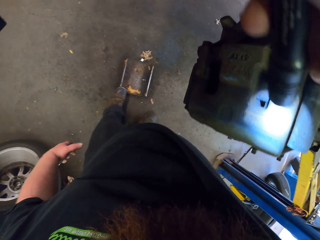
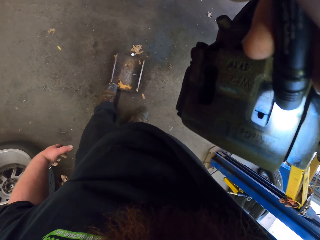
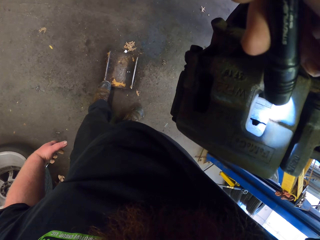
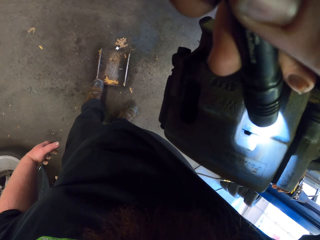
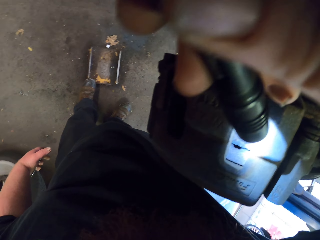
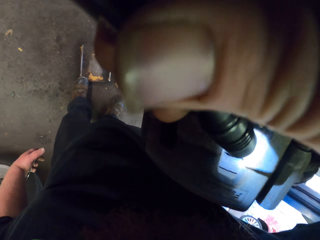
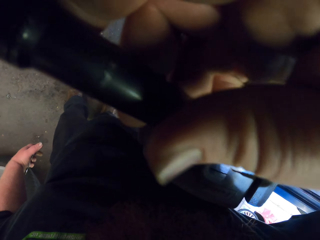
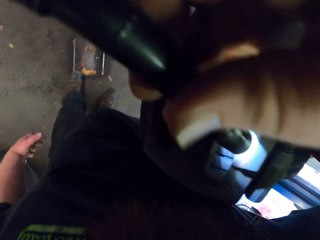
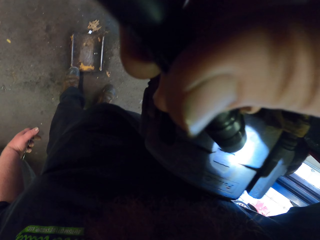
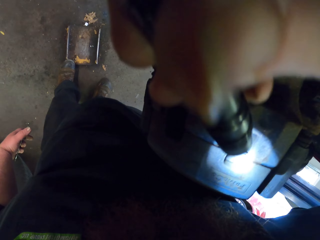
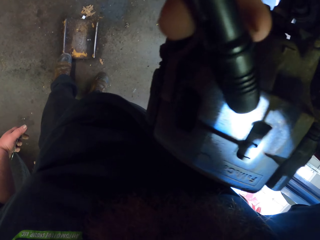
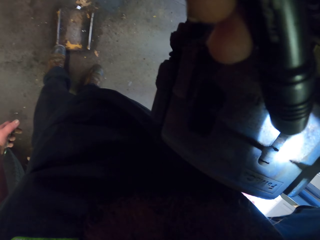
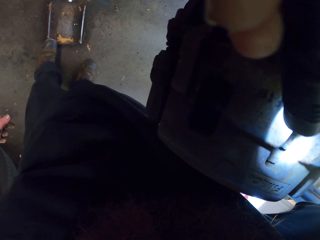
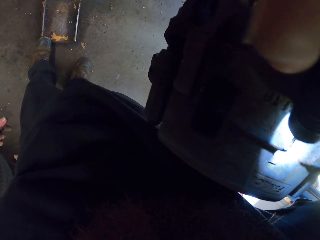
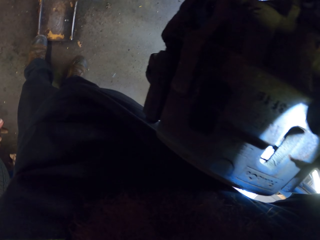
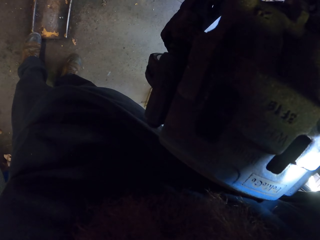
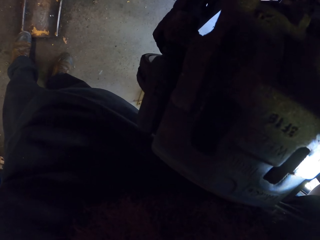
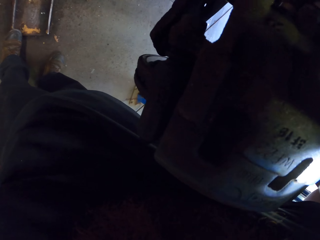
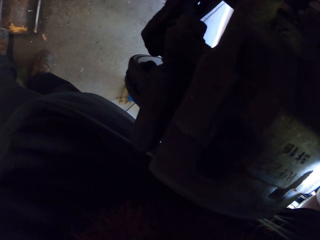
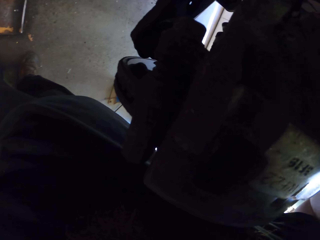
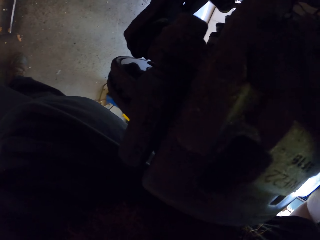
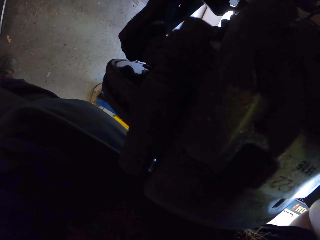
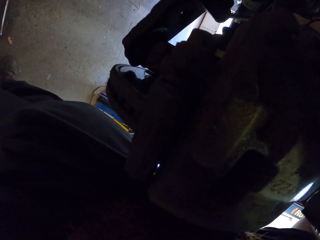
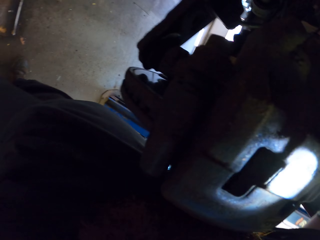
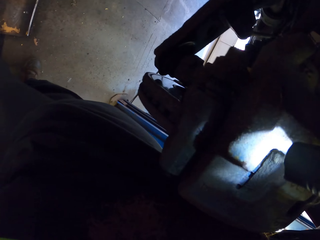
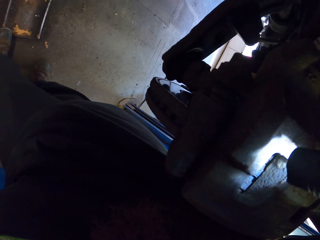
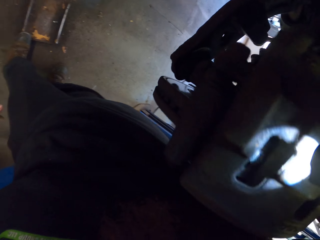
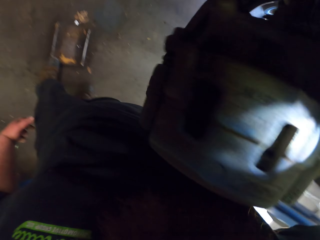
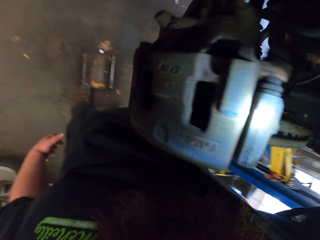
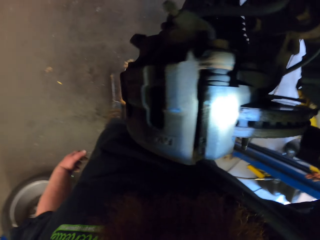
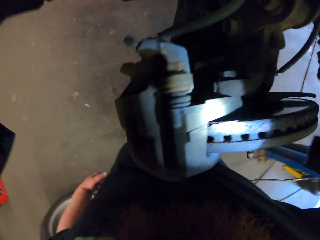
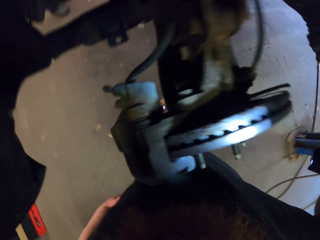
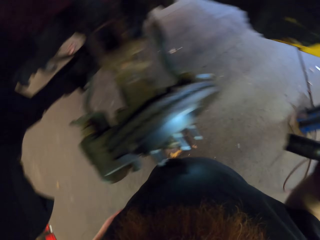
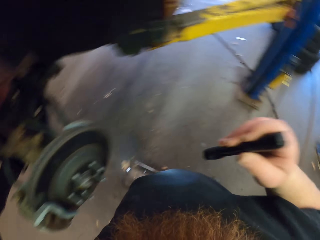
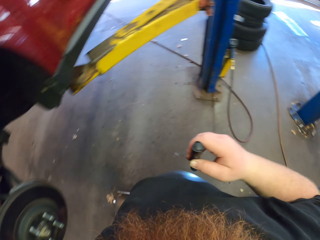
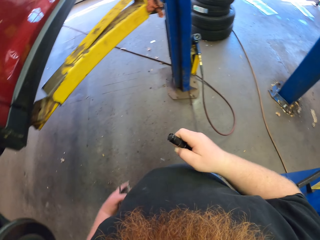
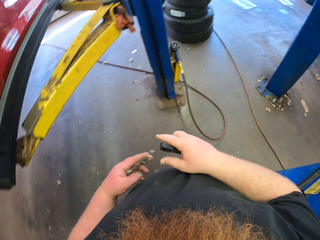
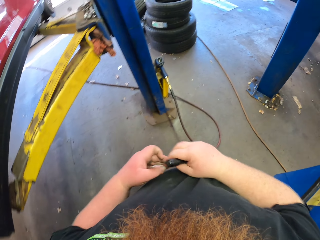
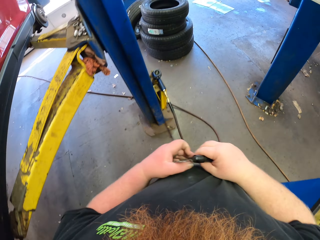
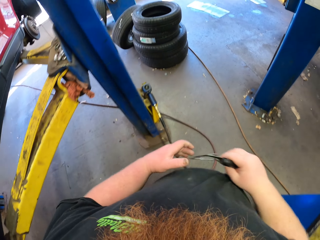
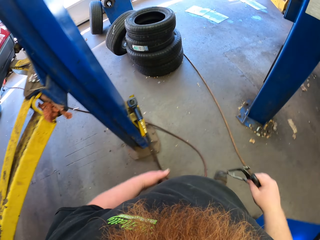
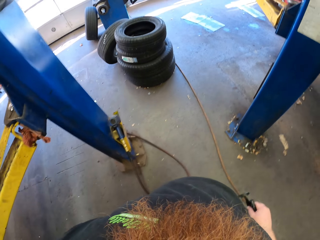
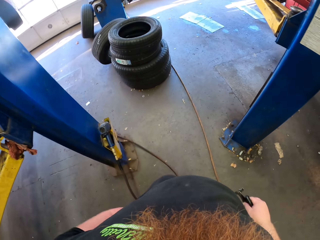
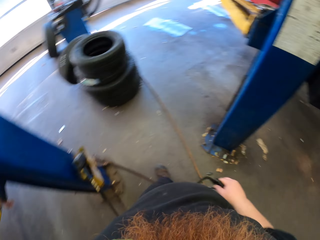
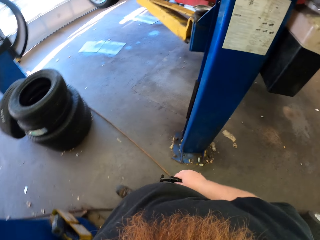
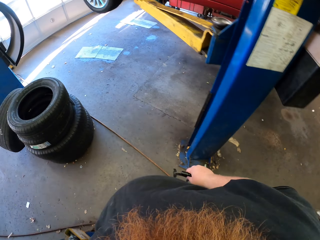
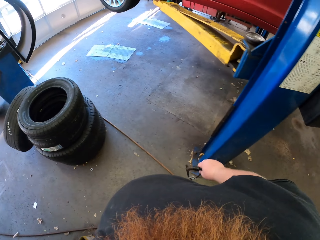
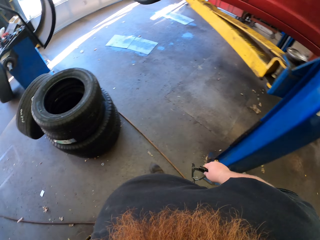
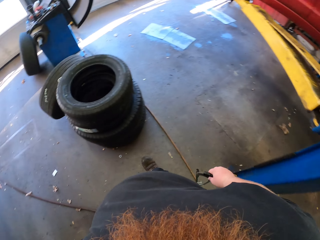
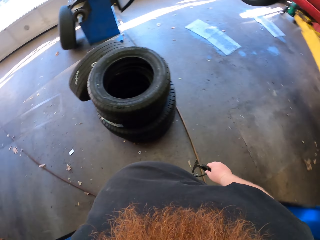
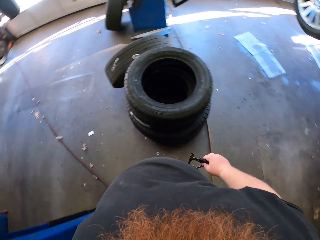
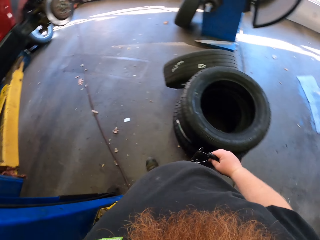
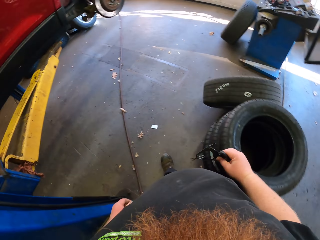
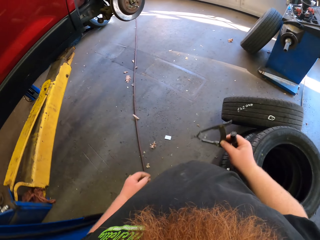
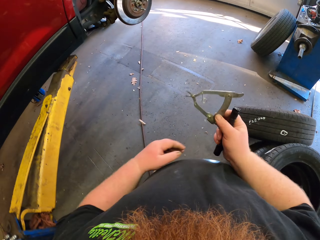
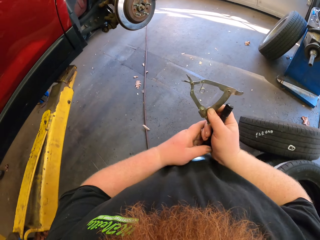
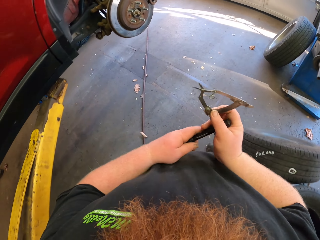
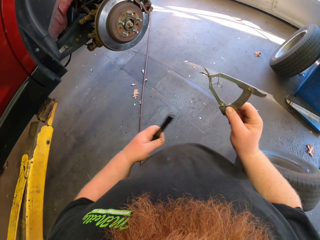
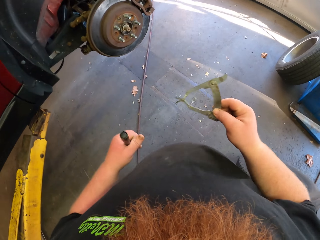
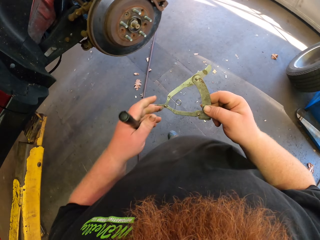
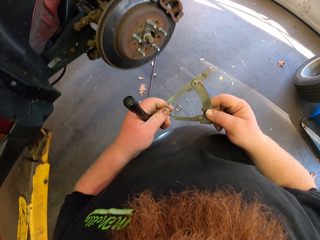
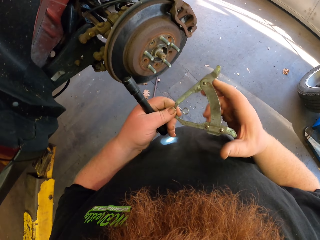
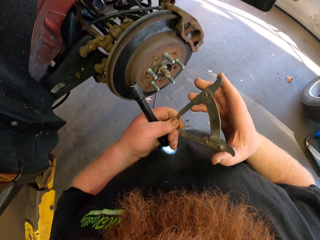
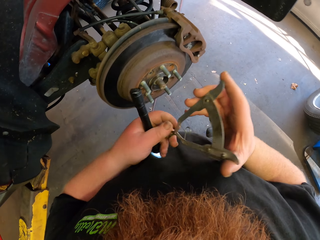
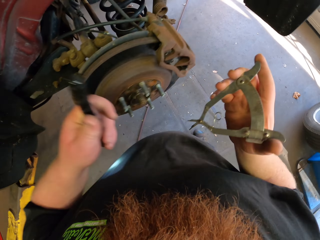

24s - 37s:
The camera wearer looks in the caliper brake. They look around. They walk around. They look at the tires.

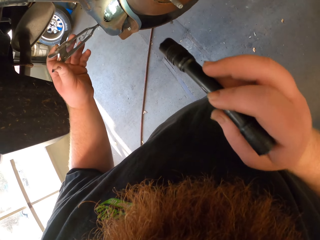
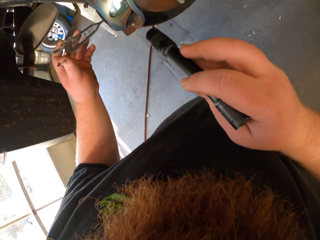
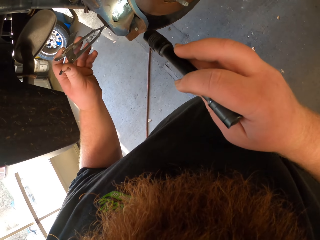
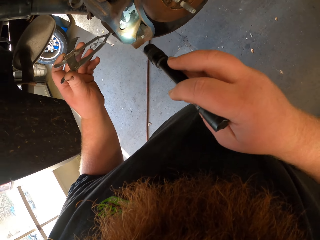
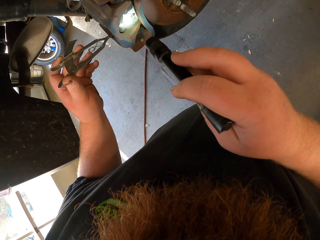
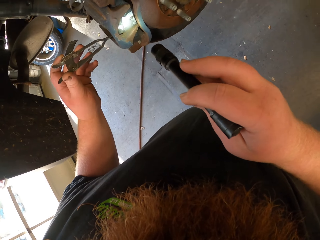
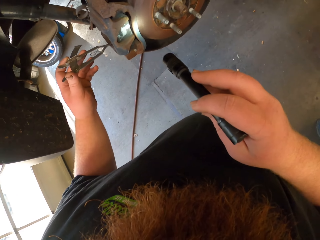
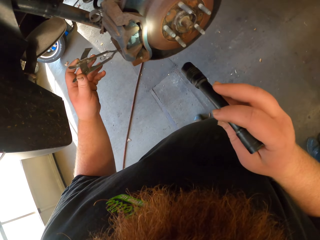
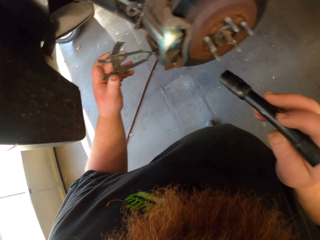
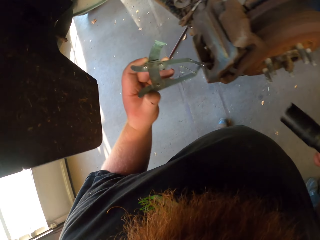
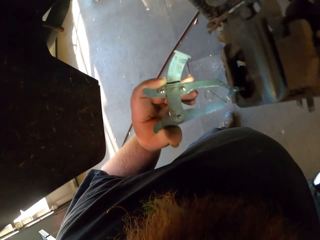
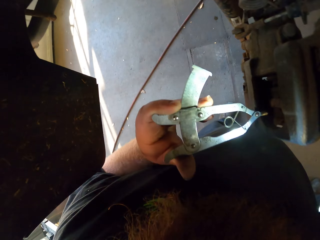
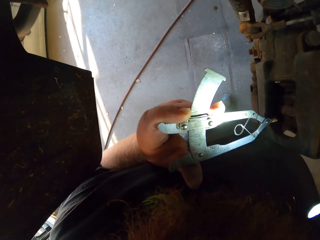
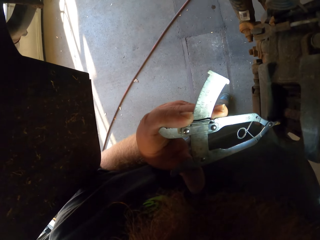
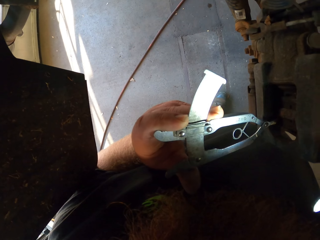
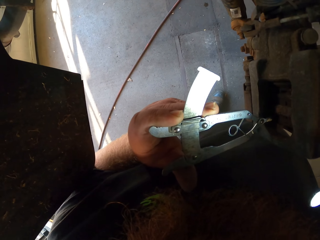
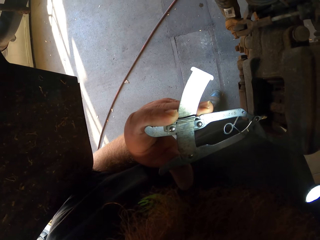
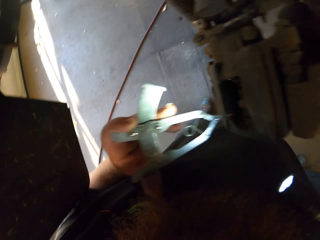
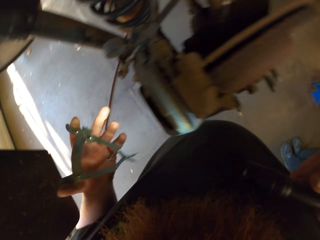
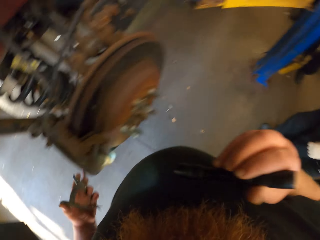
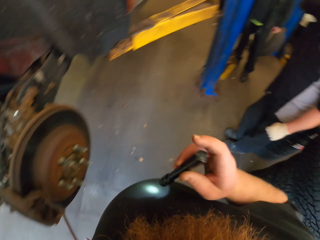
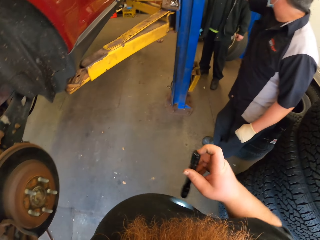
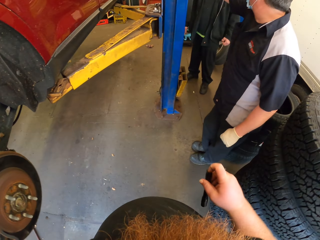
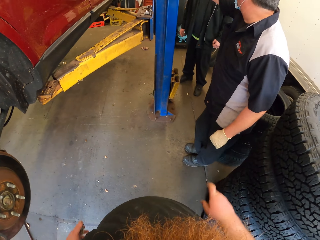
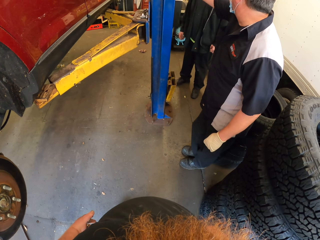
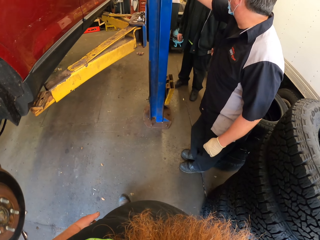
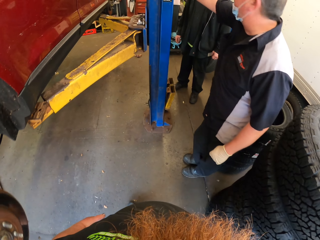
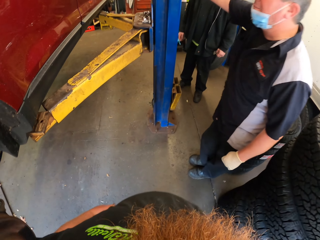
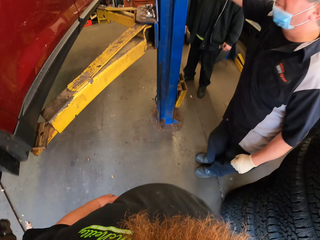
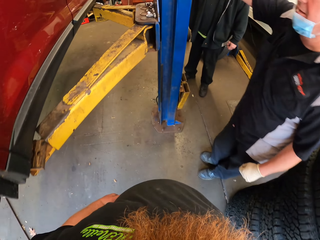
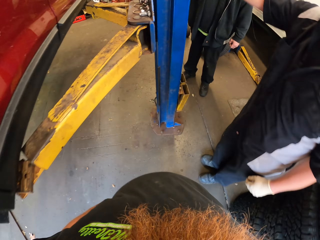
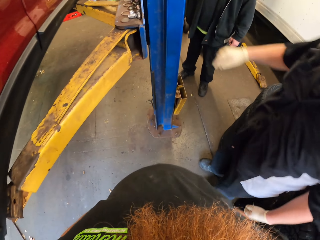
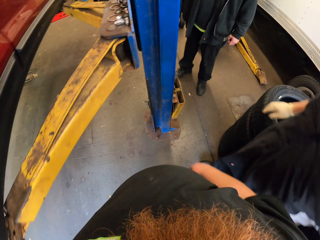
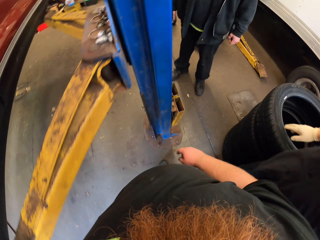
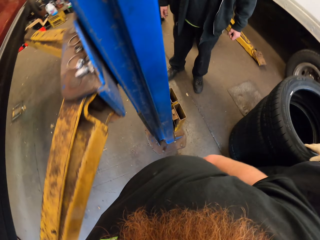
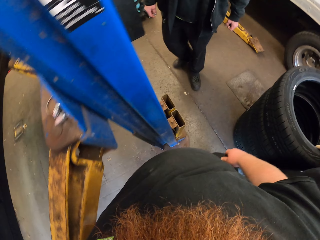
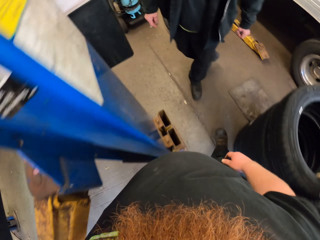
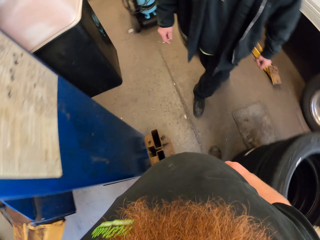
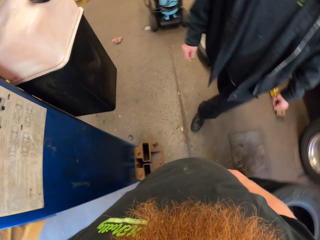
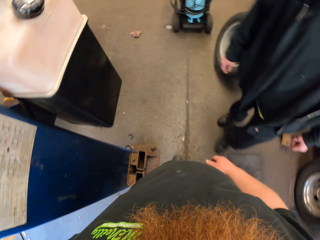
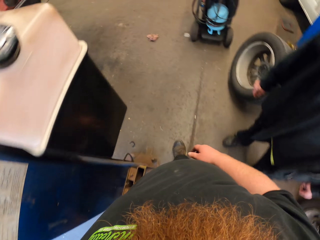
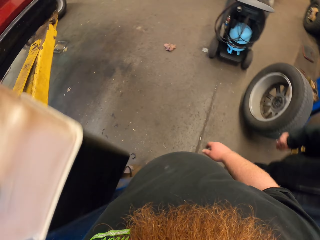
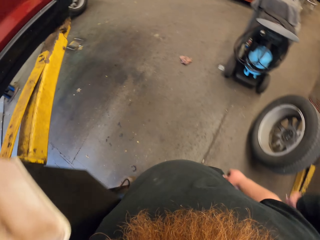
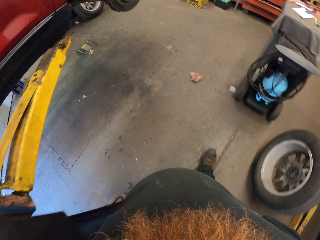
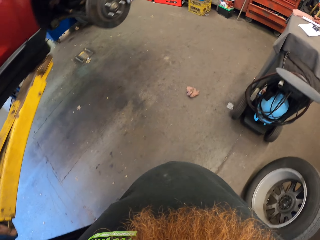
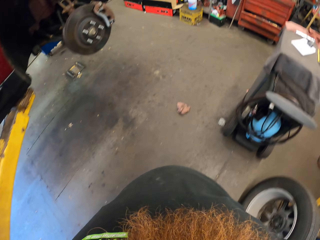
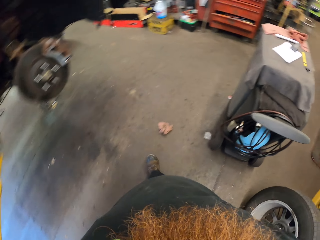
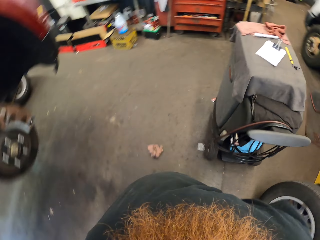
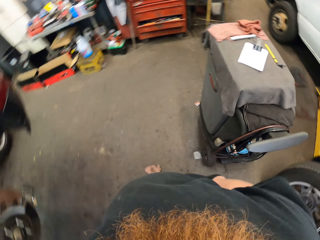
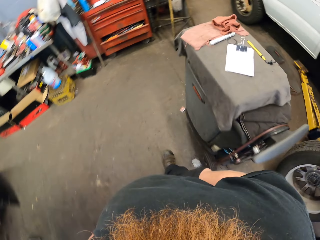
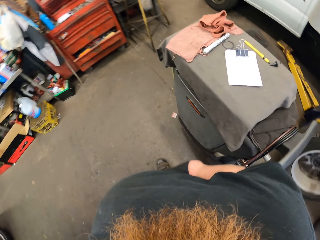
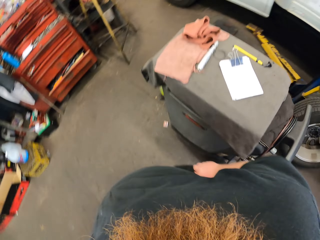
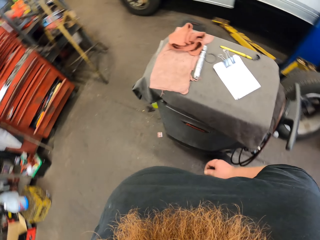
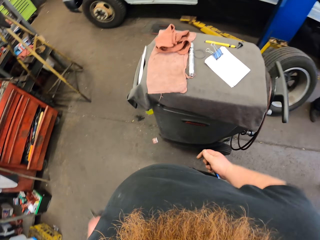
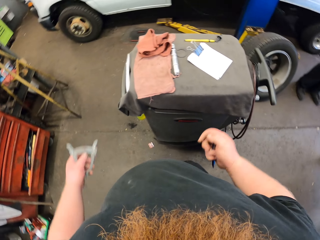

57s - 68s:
The camera wearer looks around. They remove the flush cutter from the caliper brake. They look at a person. They walk around.
